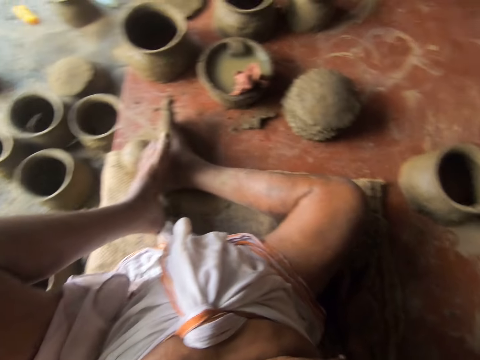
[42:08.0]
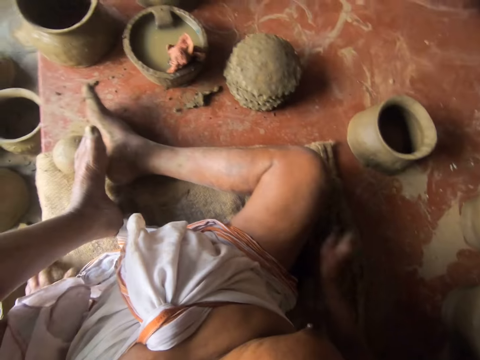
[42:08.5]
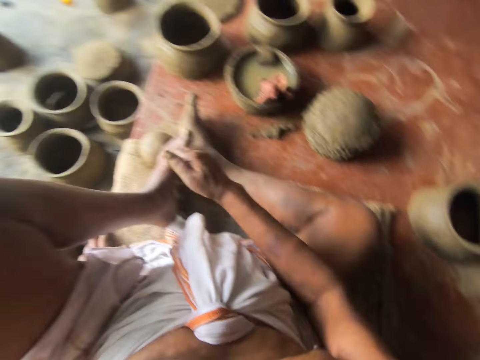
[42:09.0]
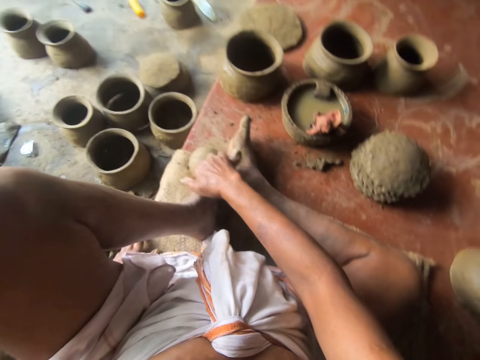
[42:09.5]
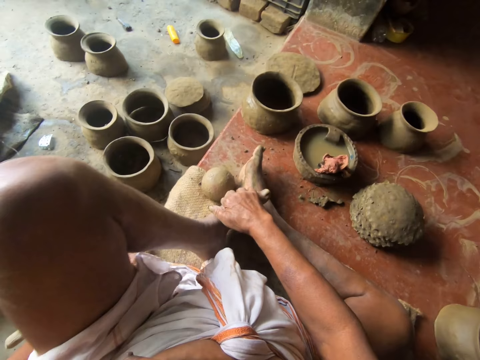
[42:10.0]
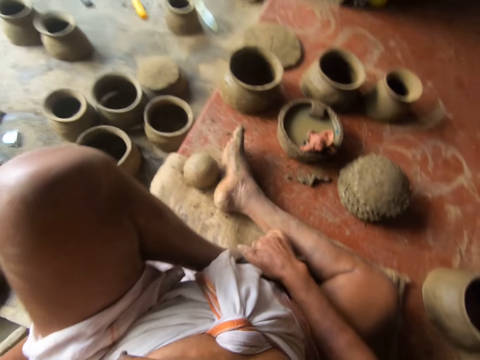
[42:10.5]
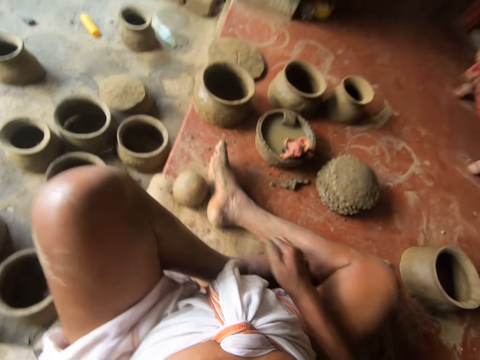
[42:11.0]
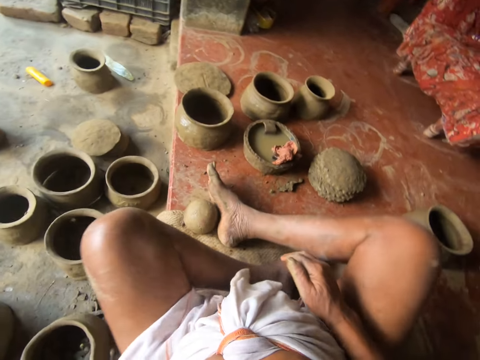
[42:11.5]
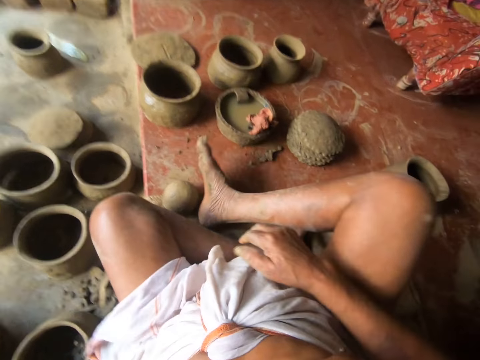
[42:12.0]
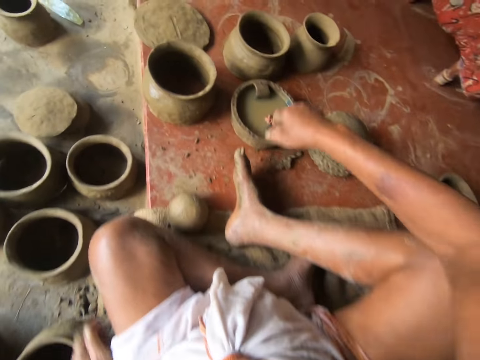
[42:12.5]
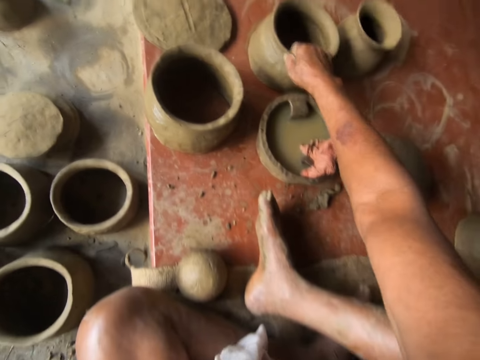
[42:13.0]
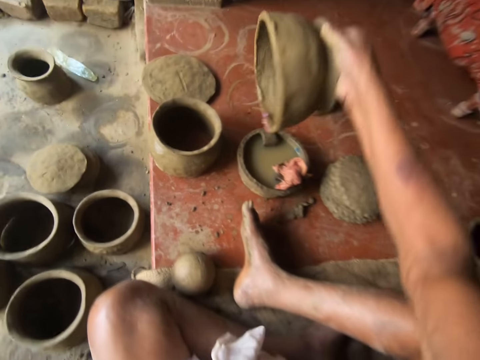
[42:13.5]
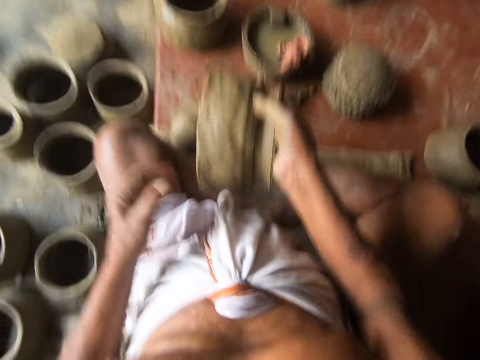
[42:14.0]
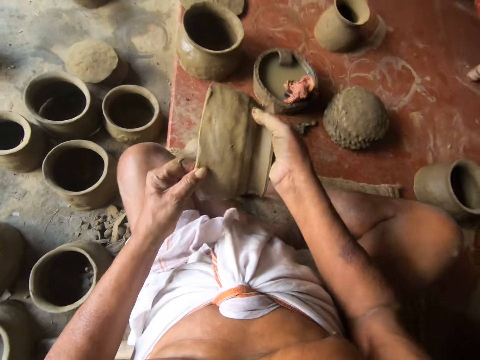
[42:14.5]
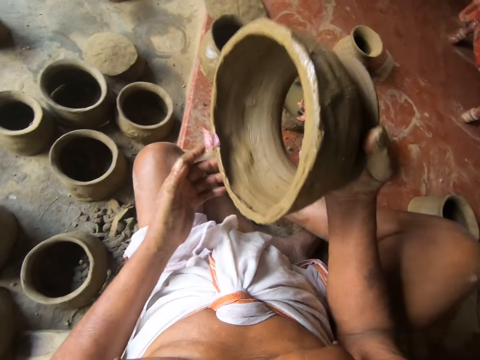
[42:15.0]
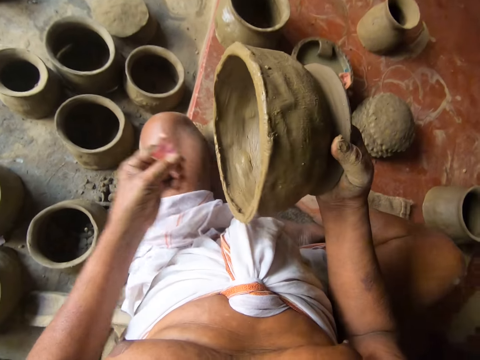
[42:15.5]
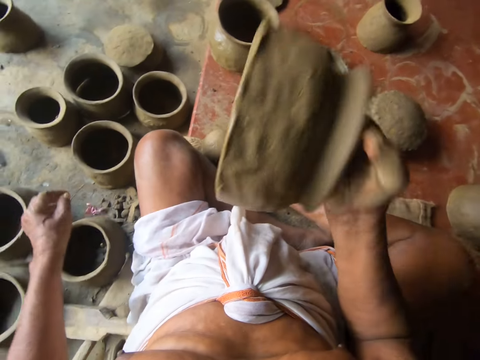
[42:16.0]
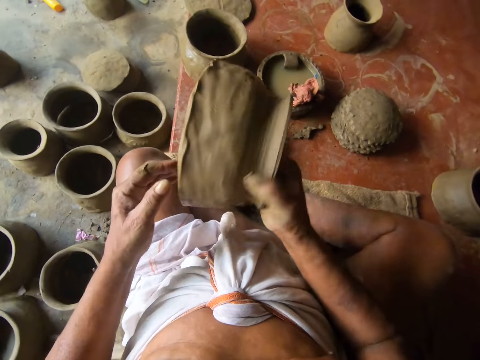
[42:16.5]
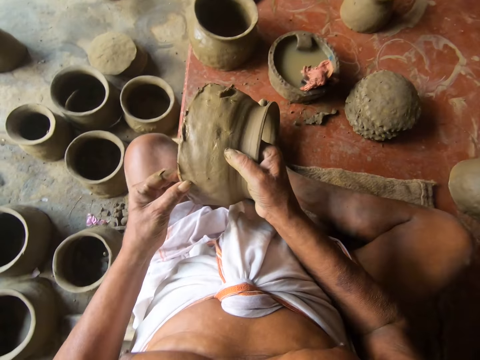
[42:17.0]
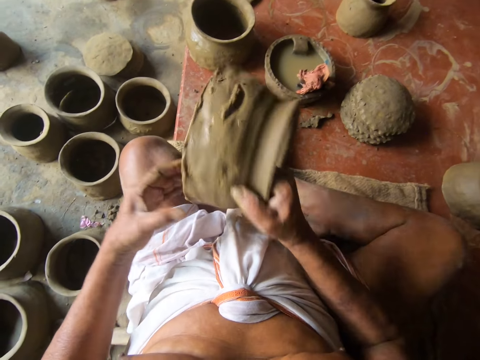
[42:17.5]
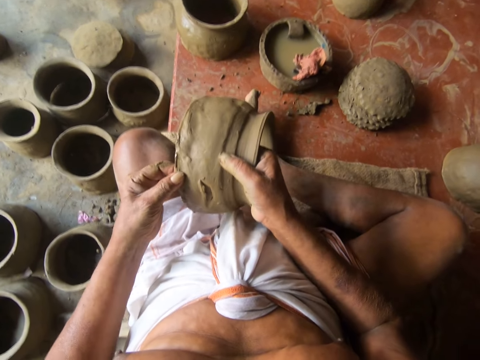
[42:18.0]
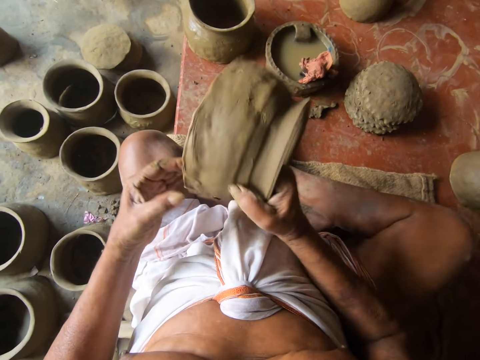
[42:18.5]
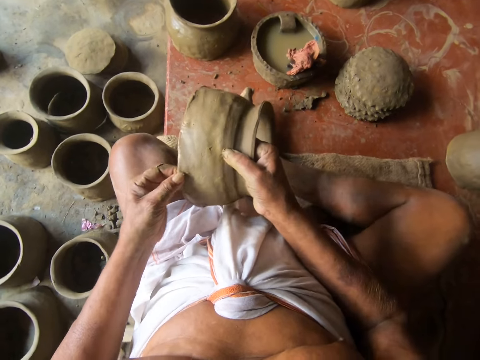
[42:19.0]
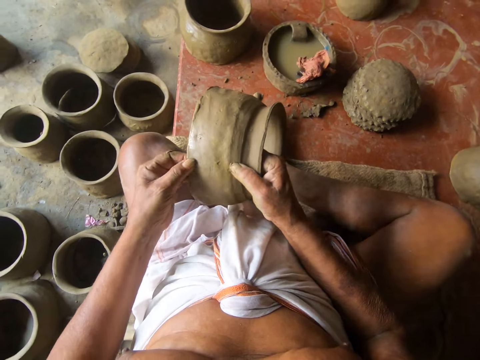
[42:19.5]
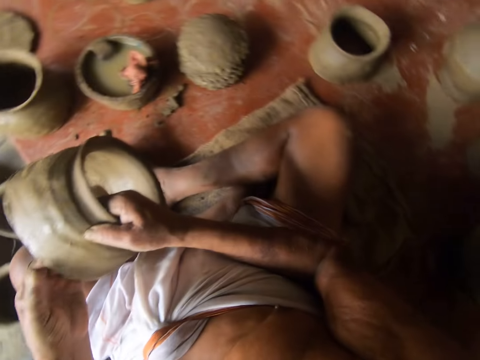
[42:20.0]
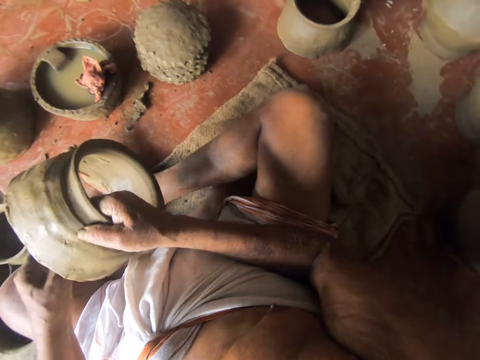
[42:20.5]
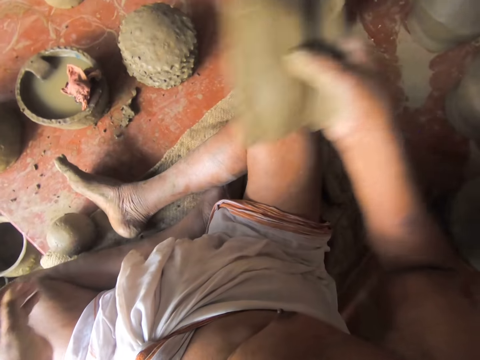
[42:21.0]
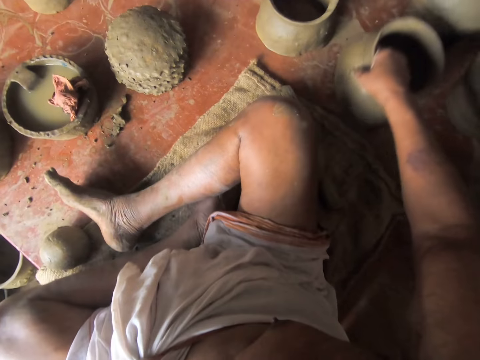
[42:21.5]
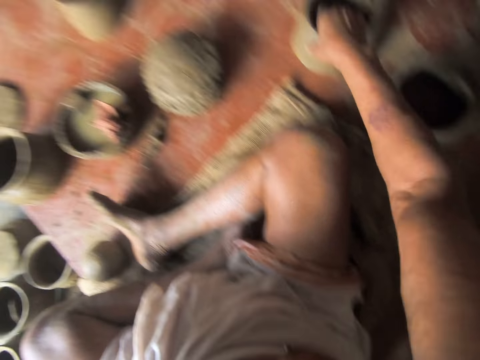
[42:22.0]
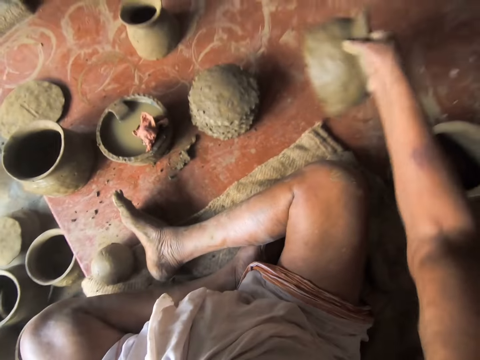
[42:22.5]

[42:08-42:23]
The camera wearer stretches the leg. He steps down. He holds his foot and moves his foot. He crosses his legs. He clears his throat. He picks a clay pot. He holds the clay pot with two hands. He turns the clay pot. He removes something from the clay pot and throws something down. He turns the clay pot and molds the clay pot. He turns the clay pot and molds the clay pot. He turns the clay pot and molds the clay pot. He looks around. He puts the clay pot on the floor. He picks the clay pot.

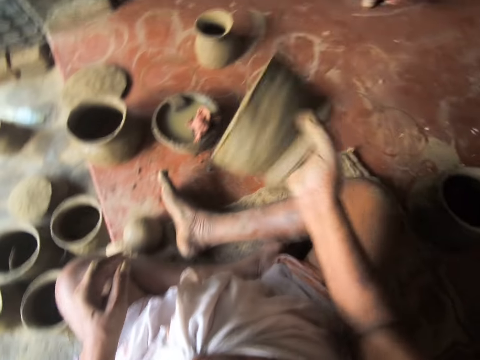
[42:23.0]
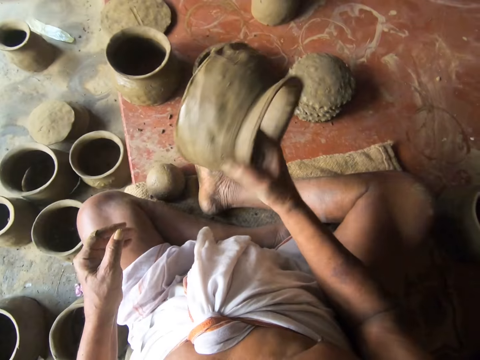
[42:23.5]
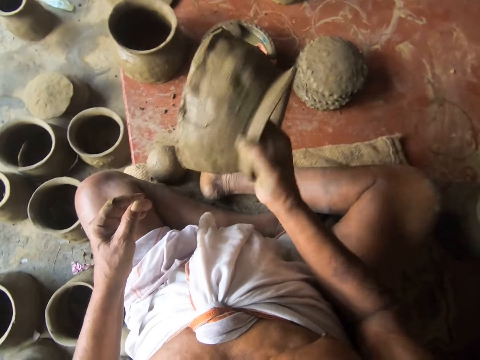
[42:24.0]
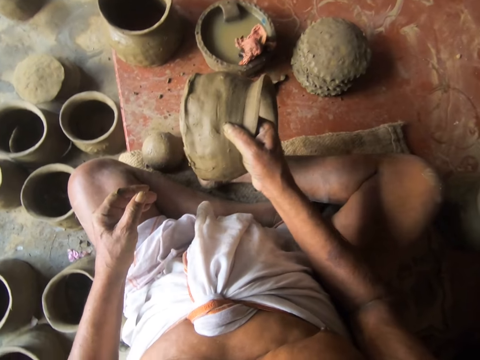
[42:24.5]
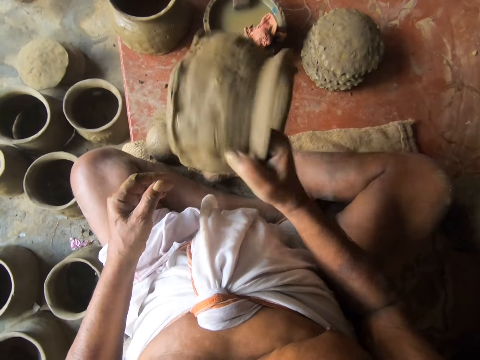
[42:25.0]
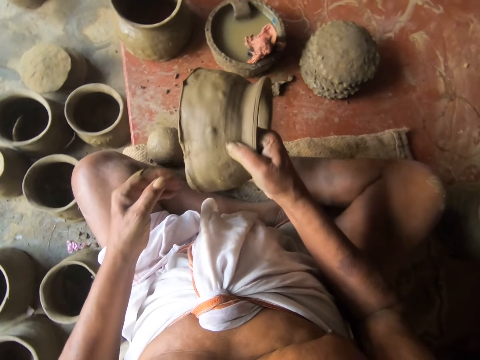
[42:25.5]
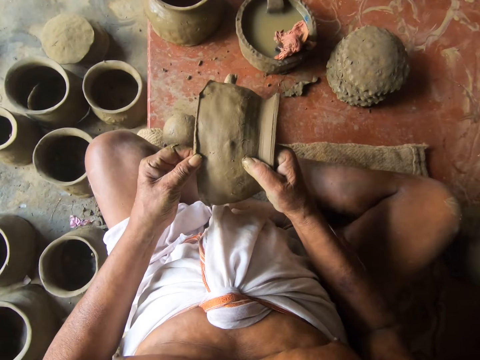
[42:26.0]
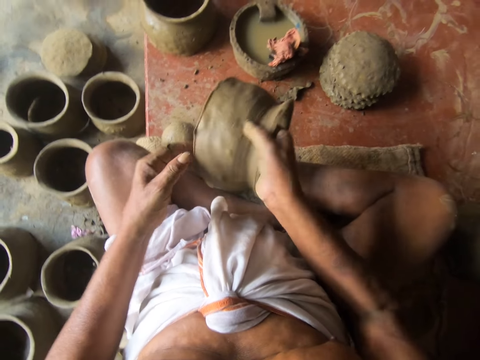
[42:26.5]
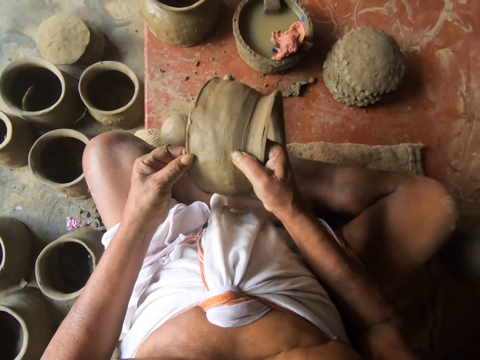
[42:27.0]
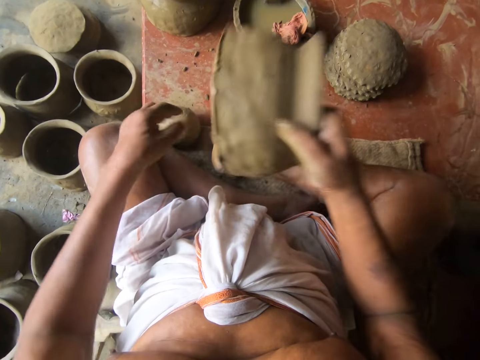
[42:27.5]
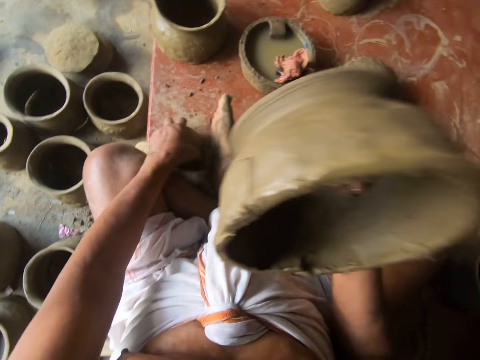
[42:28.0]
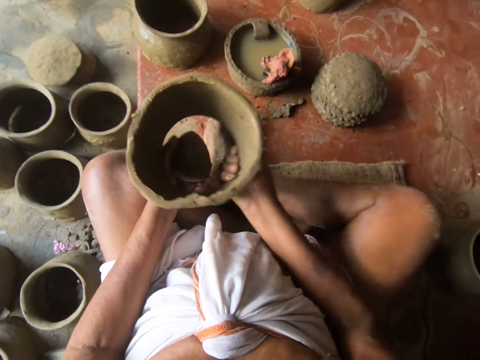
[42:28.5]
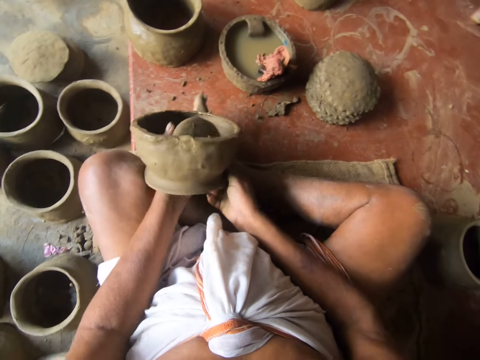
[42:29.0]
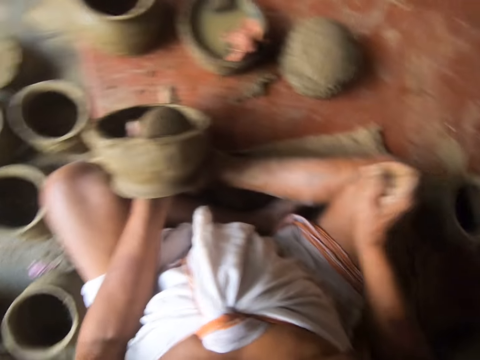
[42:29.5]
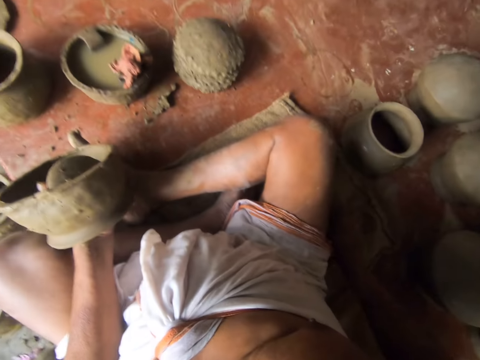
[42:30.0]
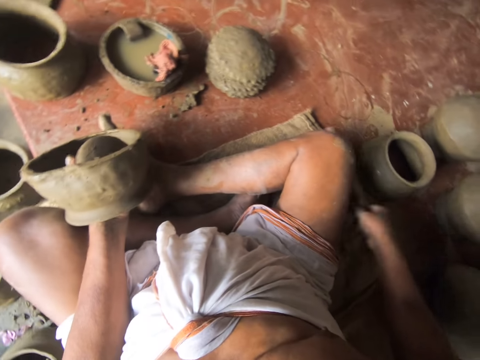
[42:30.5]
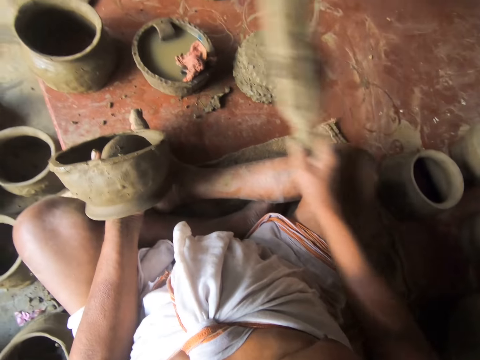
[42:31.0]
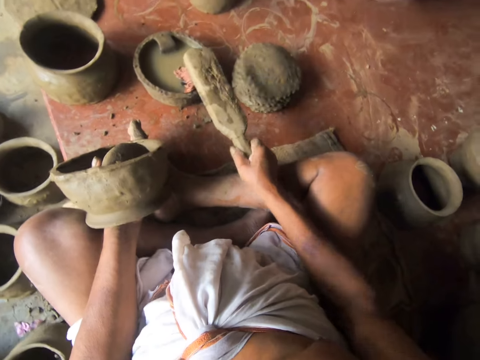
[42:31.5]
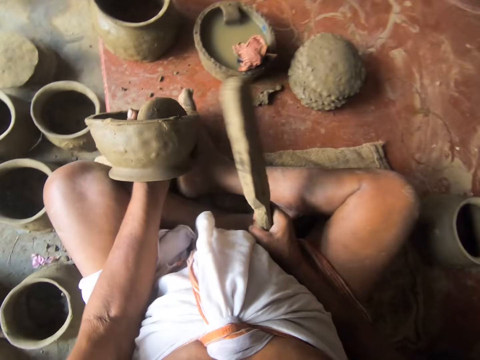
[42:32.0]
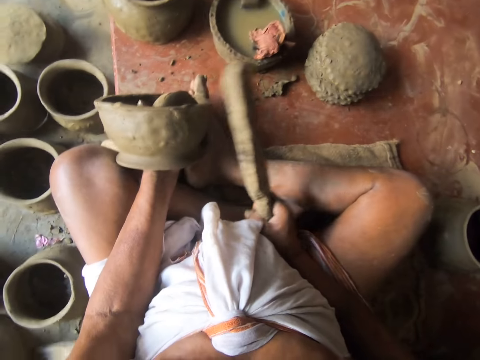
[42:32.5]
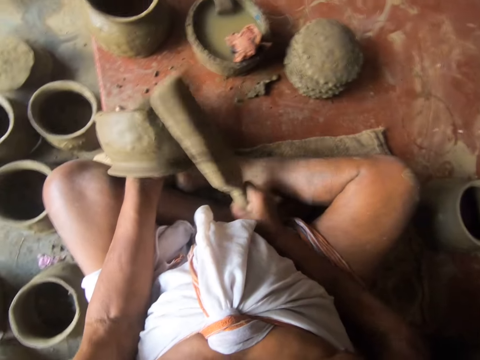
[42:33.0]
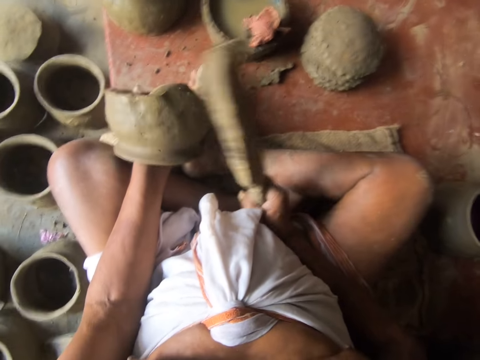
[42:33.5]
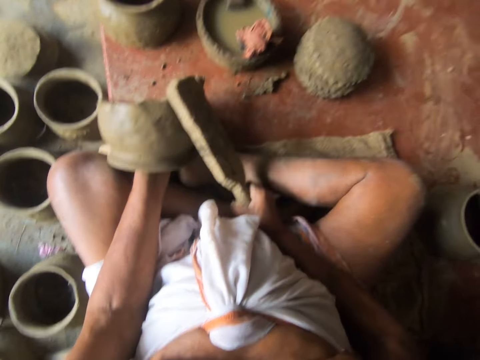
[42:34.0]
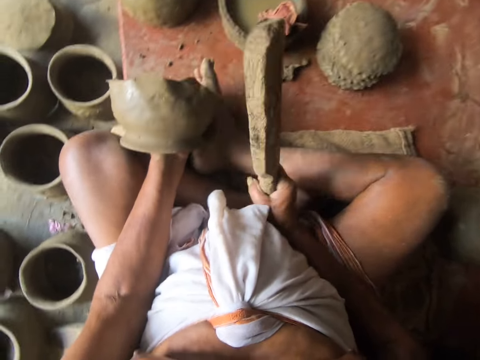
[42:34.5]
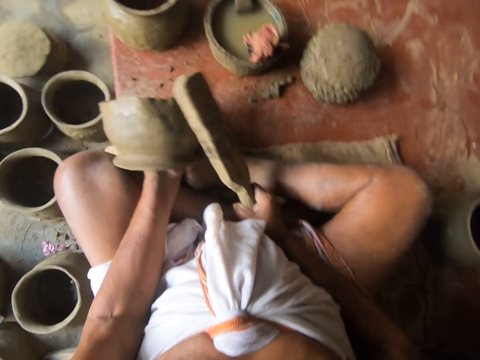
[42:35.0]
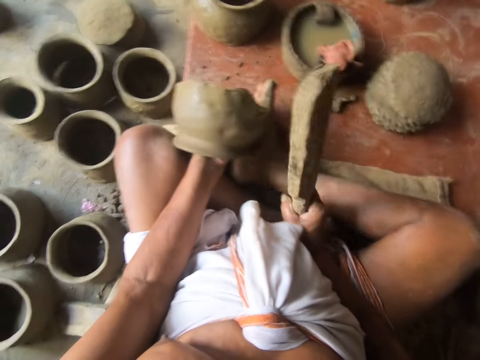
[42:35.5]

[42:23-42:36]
The camera wearer turns a clay pot. He stops. He molds the clay pot, turns the clay pot, and molds the clay pot. He turns the clay pot and lifts the clay pot. He picks up clay. He lowers down the clay pot. He passes something through a hole of the pot. He rests the pot on his hand. He picks a piece of wood. He taps the wood on a piece of wet cloth. He adjusts the clay pot. He molds the clay pot with the piece of wood. He taps the clay pot. He rotates the clay pot.
